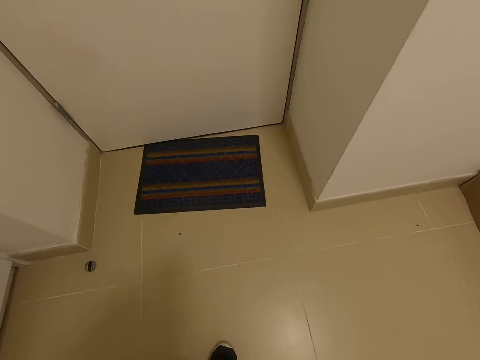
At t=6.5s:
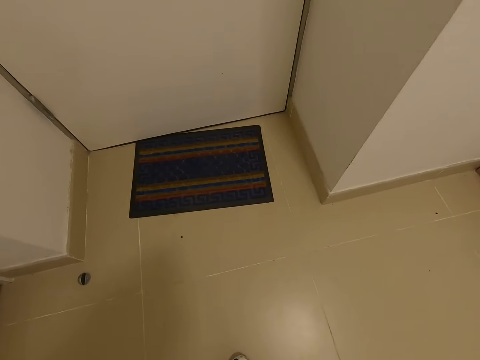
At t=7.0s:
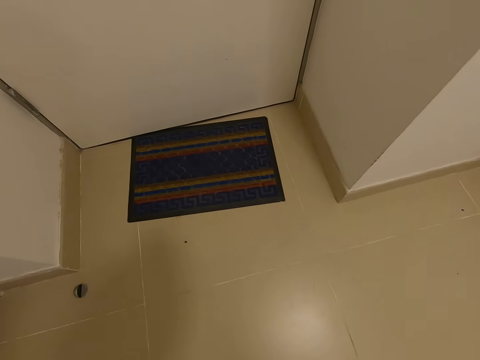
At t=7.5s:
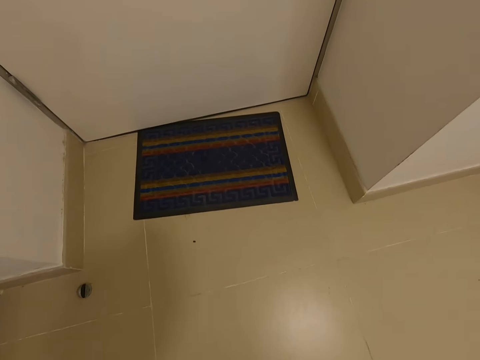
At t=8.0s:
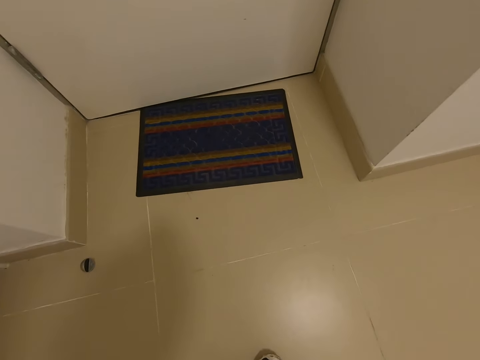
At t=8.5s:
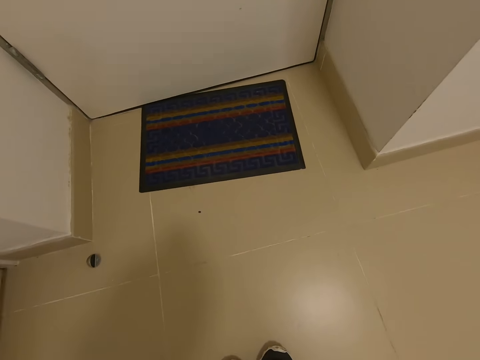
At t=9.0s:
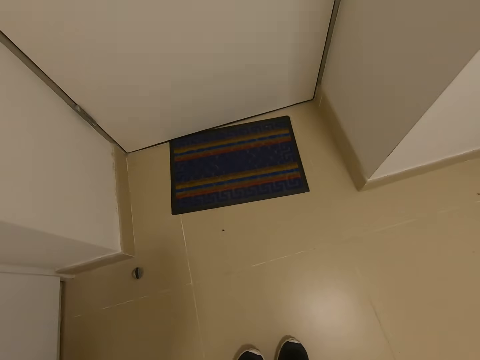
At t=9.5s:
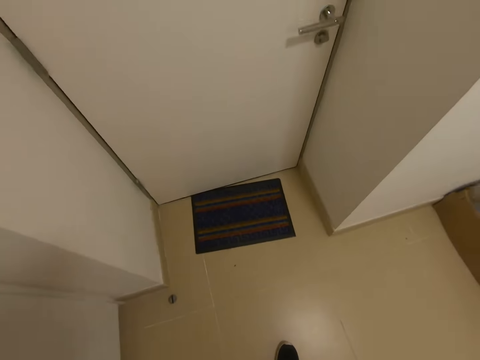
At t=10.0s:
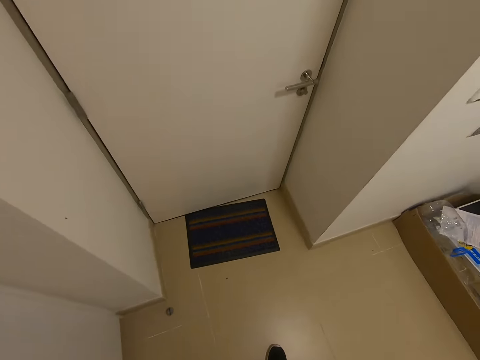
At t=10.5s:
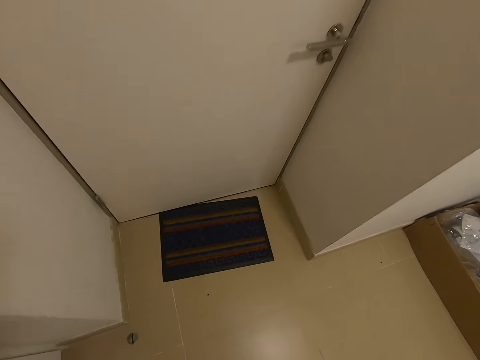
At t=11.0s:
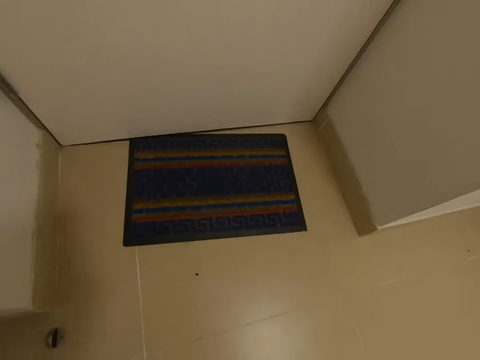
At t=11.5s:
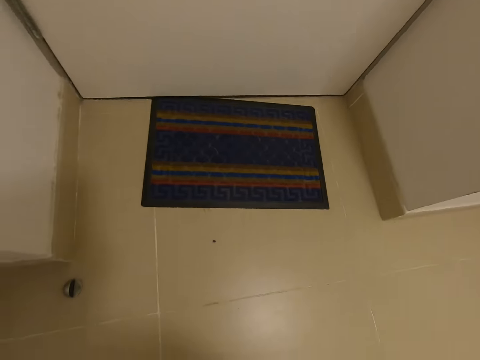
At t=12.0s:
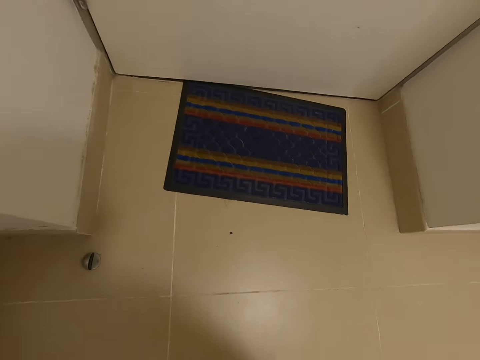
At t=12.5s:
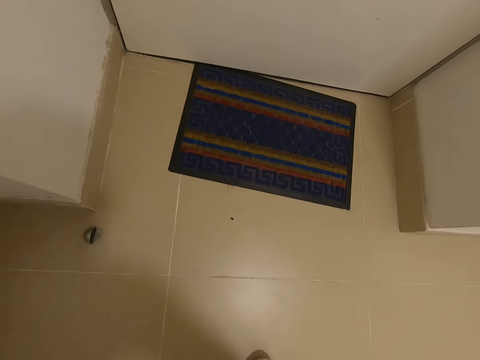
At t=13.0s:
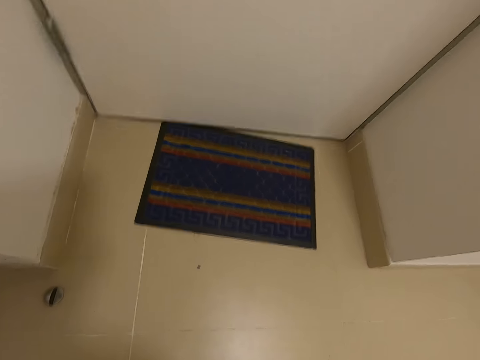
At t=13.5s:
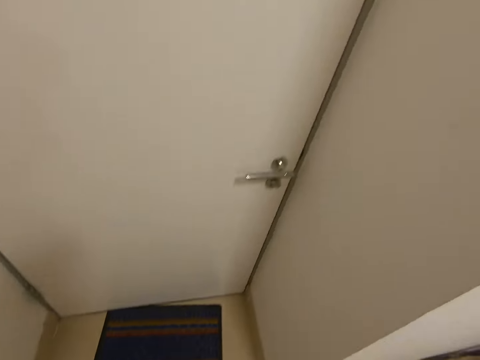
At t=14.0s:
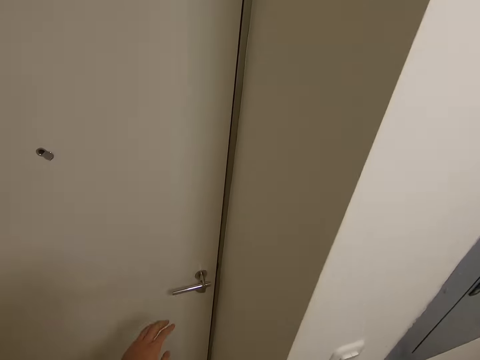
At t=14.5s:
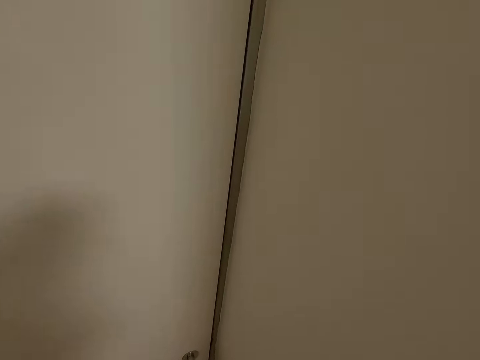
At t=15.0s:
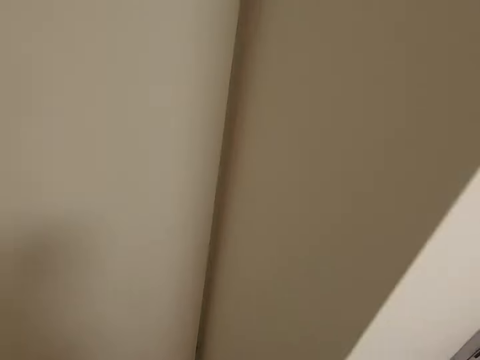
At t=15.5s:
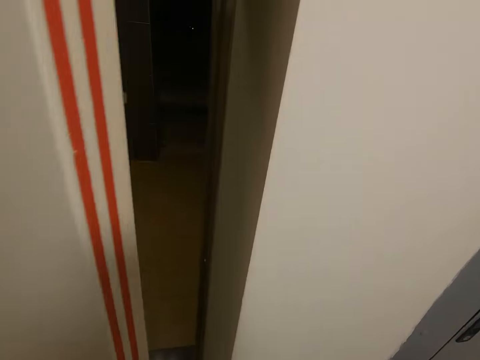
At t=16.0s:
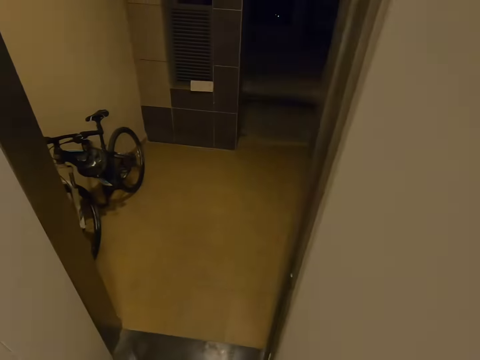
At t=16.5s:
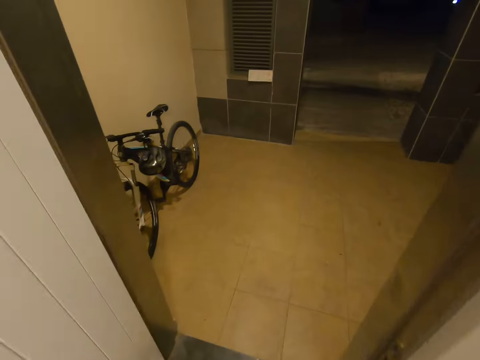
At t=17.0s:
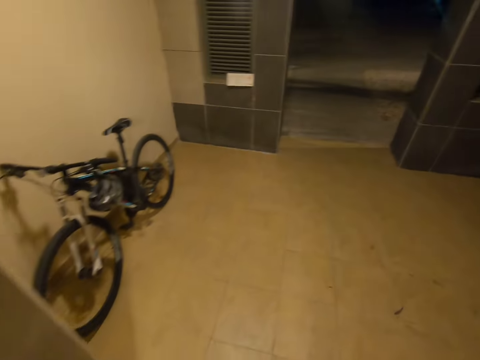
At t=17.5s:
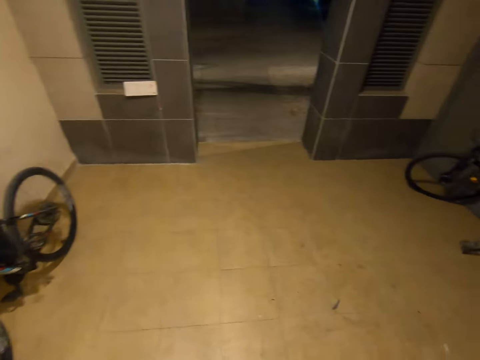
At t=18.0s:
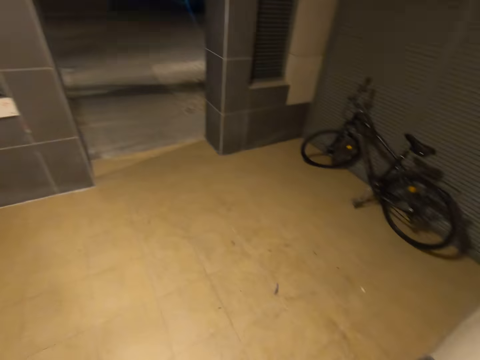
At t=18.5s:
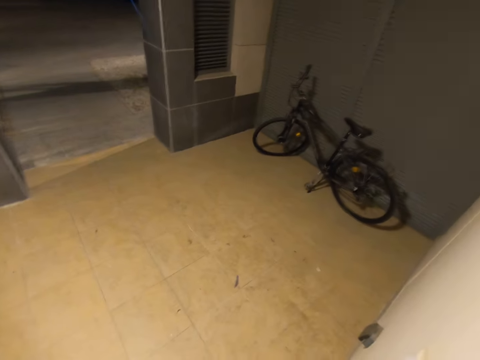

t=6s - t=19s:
The camera wearer wears shoes. They open the door.

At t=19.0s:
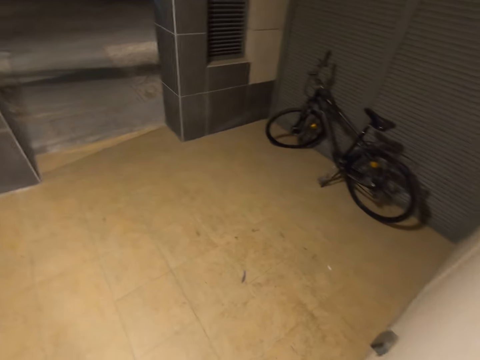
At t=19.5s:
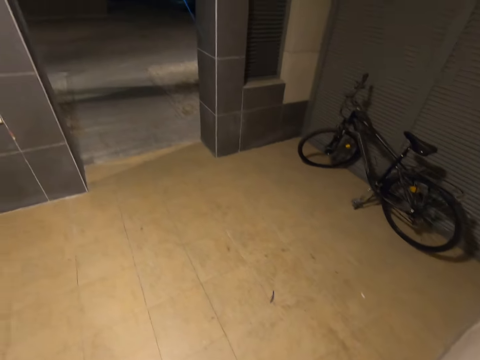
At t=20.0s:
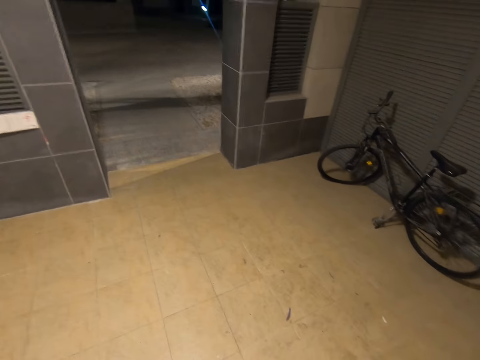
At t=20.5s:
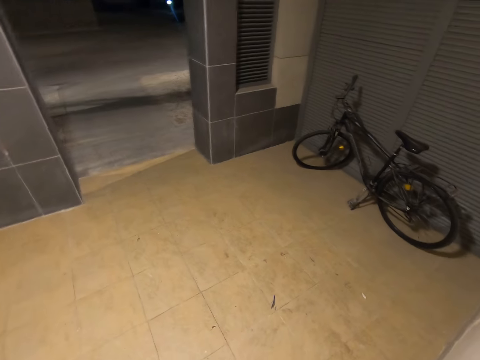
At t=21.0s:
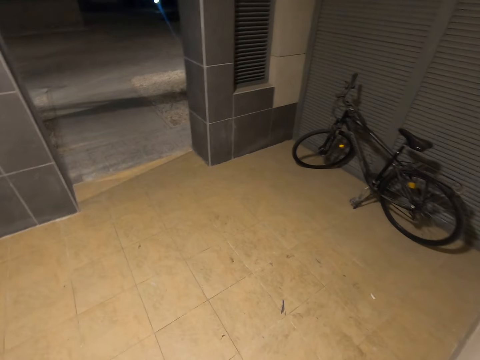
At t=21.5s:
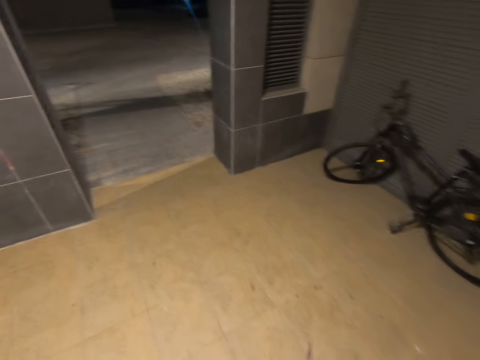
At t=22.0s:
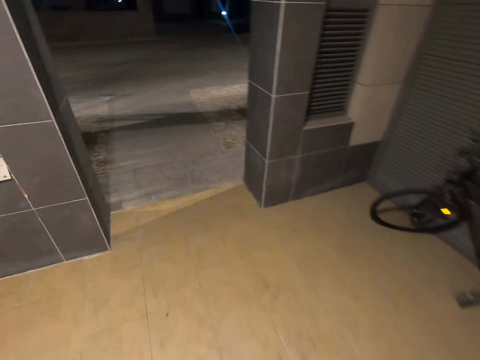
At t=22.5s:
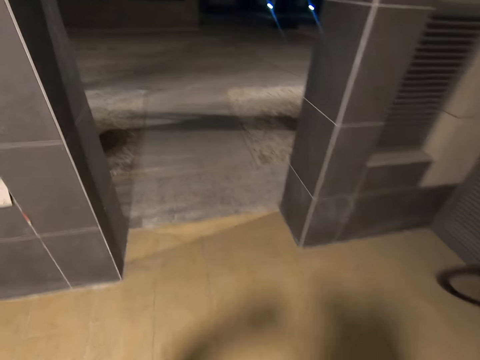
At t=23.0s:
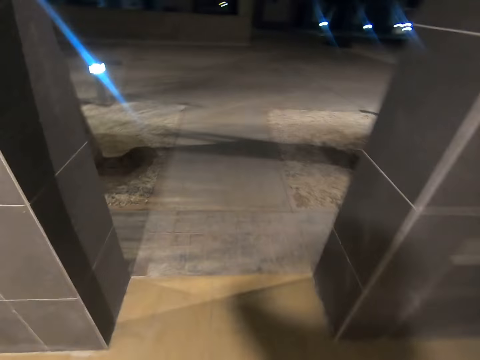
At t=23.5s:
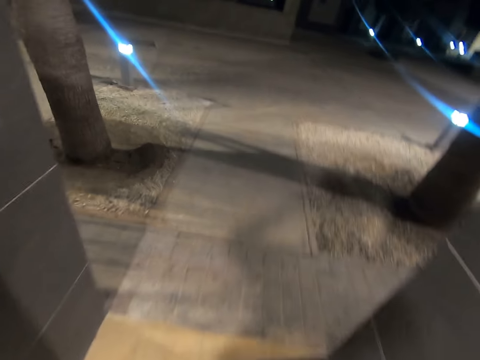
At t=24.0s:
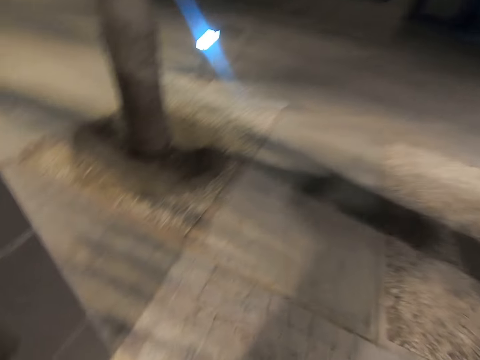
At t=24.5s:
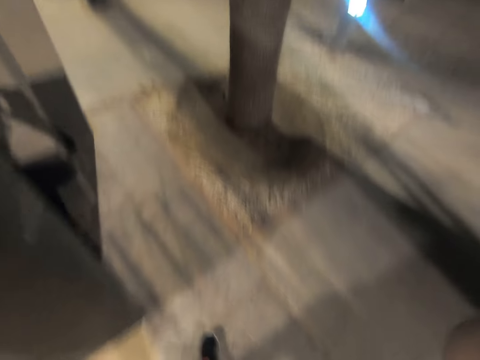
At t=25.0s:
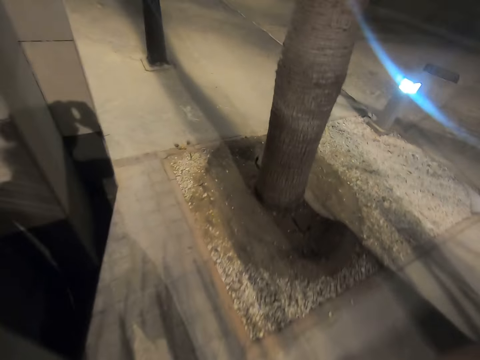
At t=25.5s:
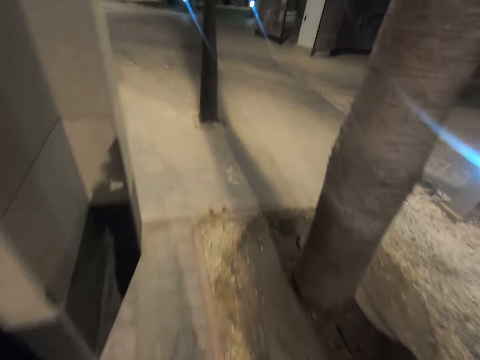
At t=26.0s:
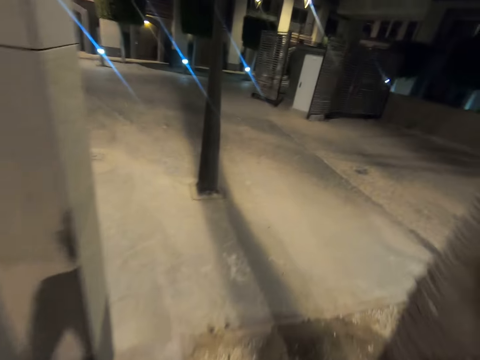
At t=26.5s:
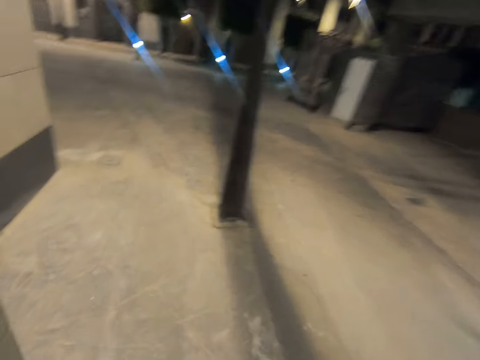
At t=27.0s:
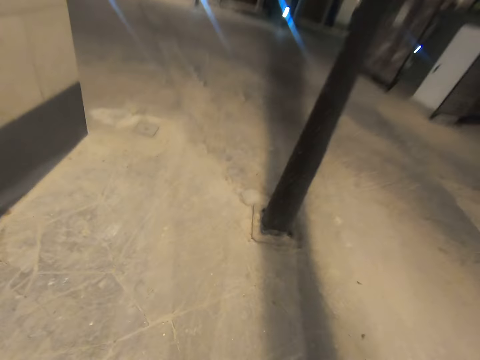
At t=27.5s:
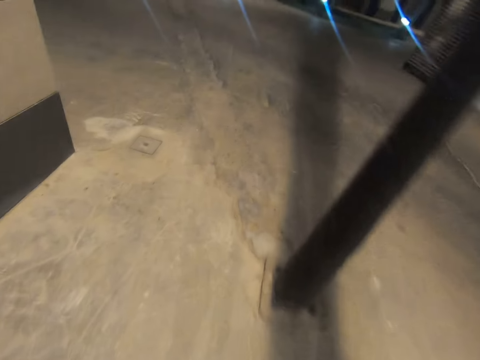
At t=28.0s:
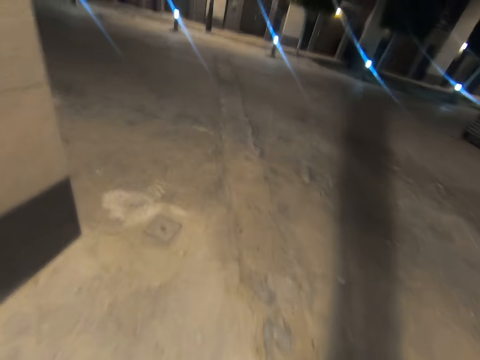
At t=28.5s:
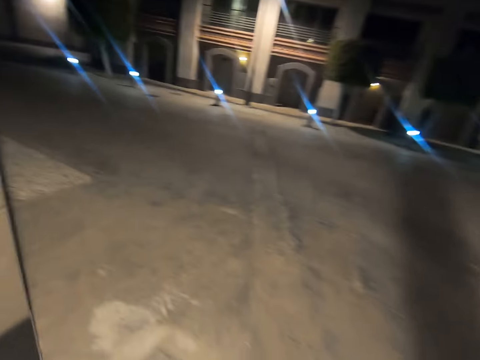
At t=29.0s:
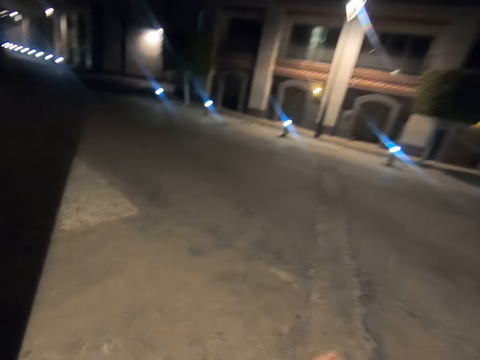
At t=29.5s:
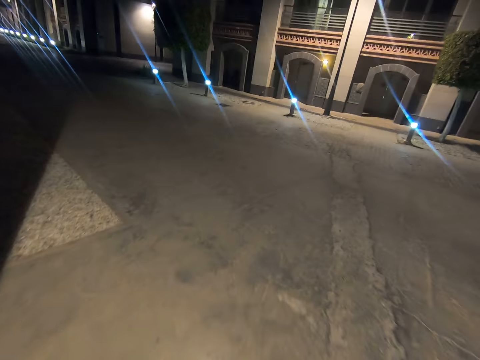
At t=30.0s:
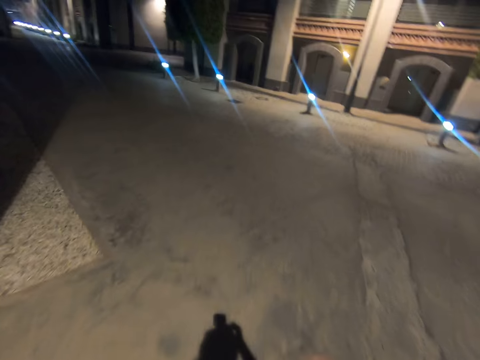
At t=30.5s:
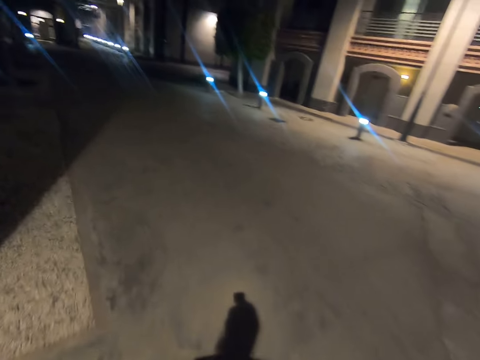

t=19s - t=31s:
The camera wearer walks outside.

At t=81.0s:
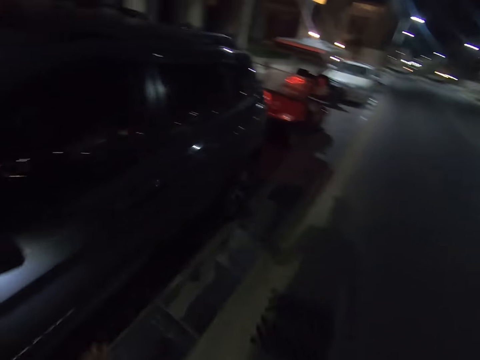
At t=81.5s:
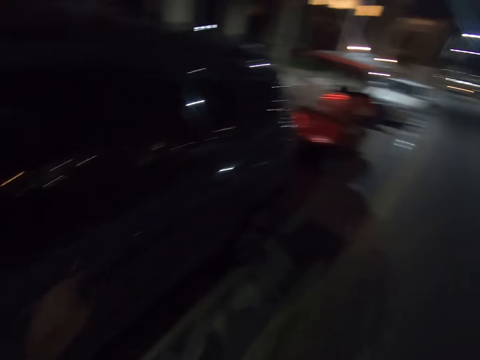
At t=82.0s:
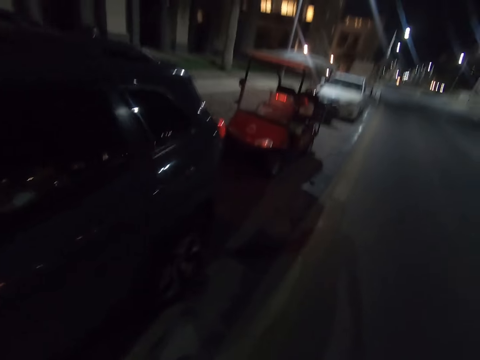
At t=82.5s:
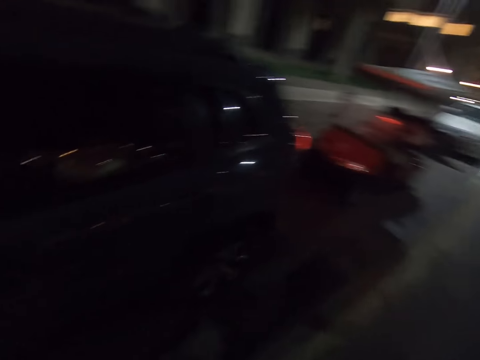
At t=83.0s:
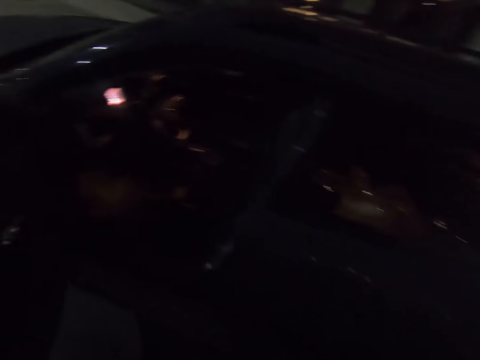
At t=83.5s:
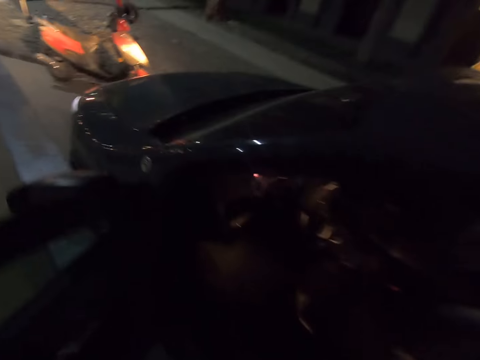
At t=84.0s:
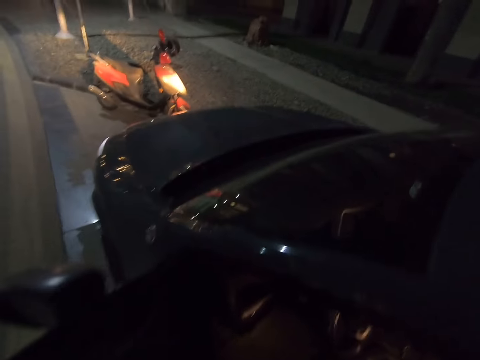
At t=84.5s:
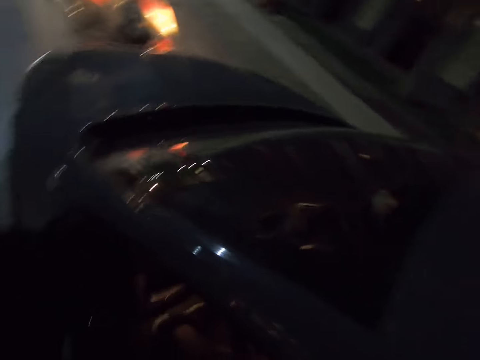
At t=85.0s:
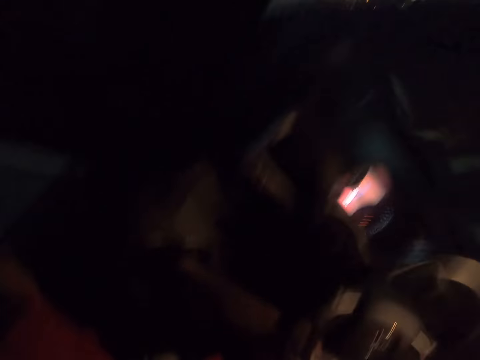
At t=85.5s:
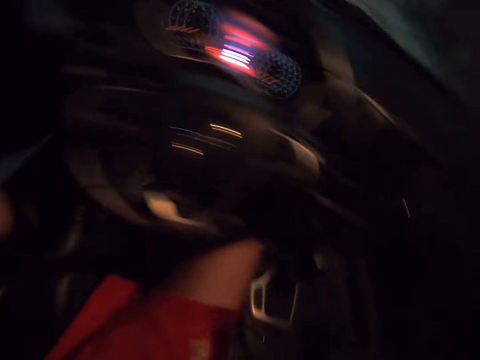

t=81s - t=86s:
The camera wearer opens the car door. They get in the car.
